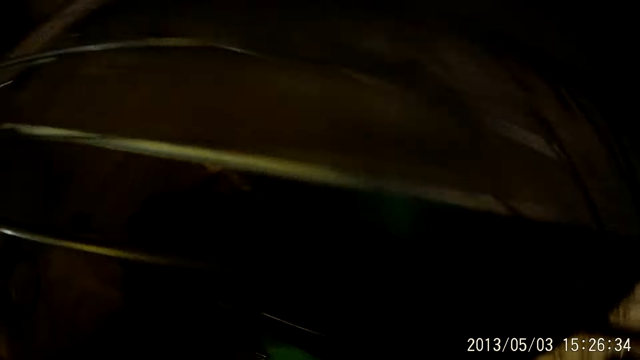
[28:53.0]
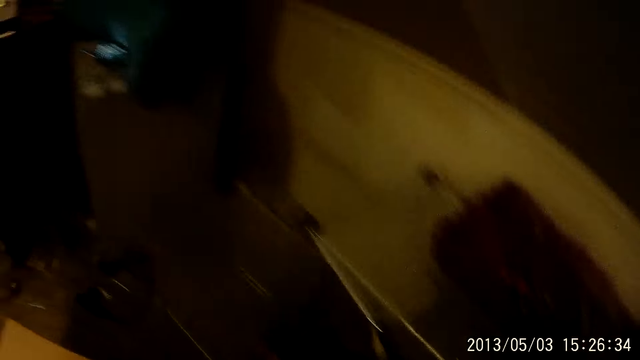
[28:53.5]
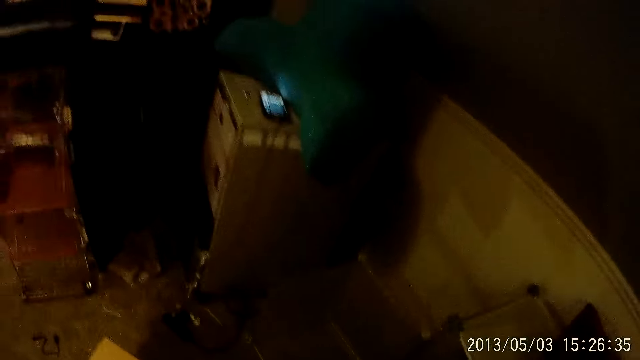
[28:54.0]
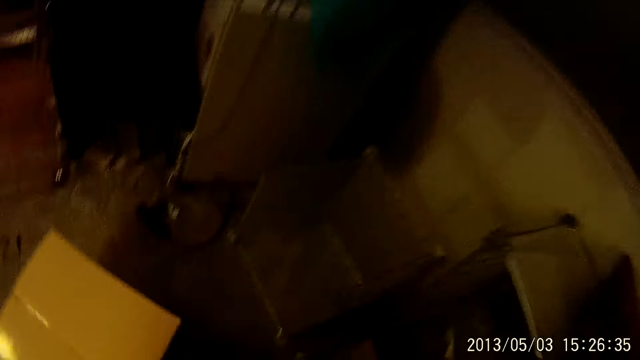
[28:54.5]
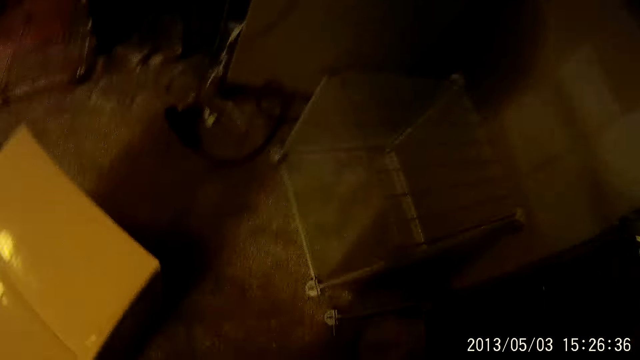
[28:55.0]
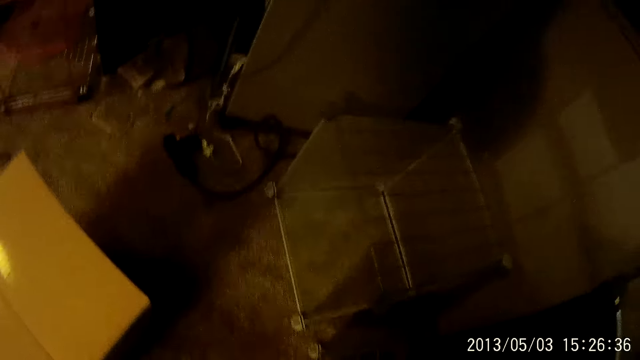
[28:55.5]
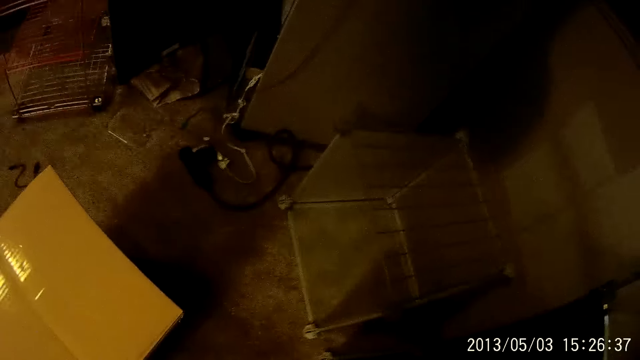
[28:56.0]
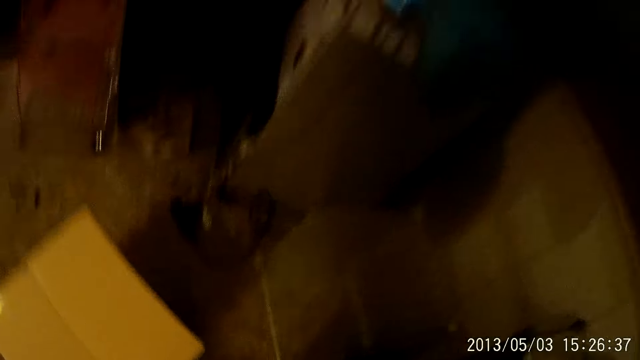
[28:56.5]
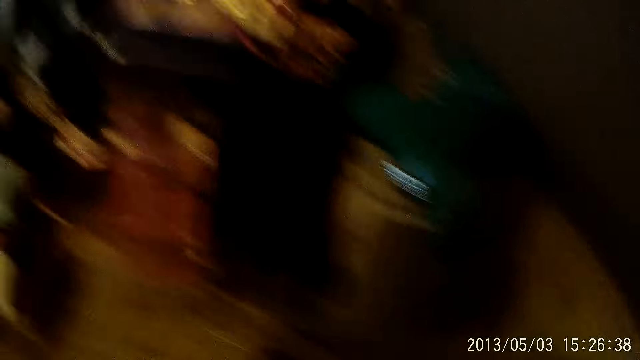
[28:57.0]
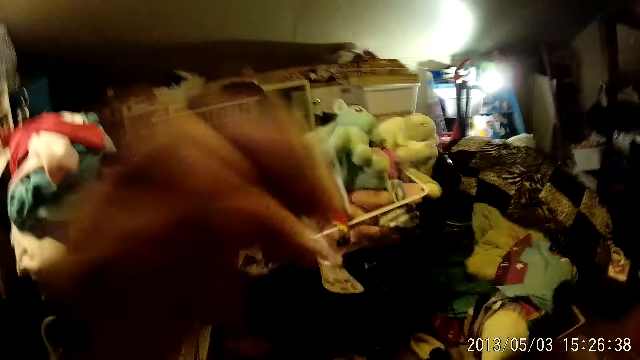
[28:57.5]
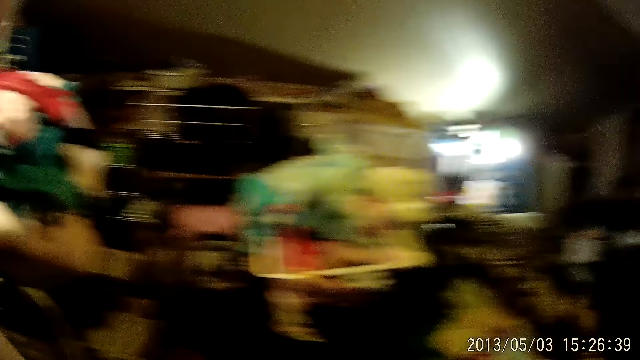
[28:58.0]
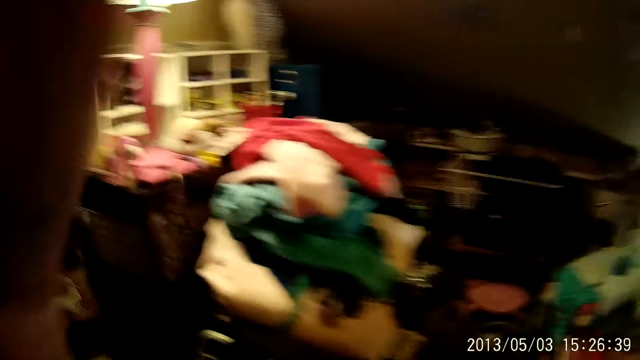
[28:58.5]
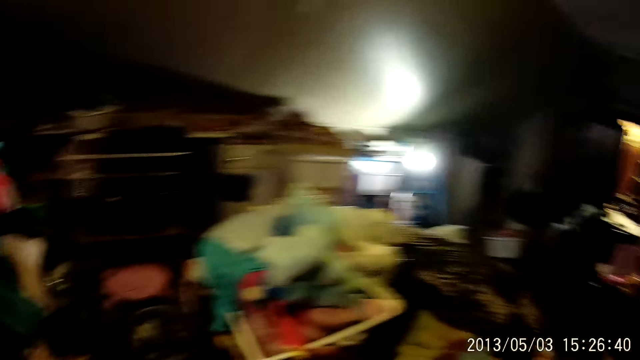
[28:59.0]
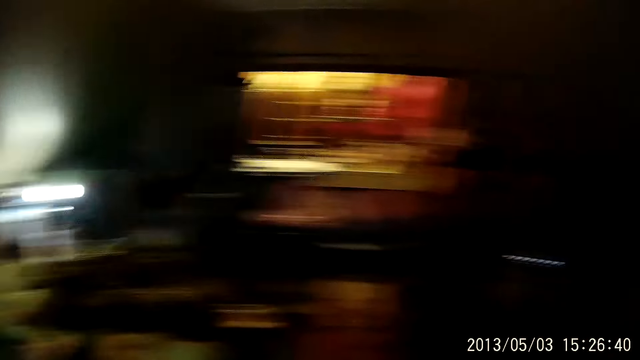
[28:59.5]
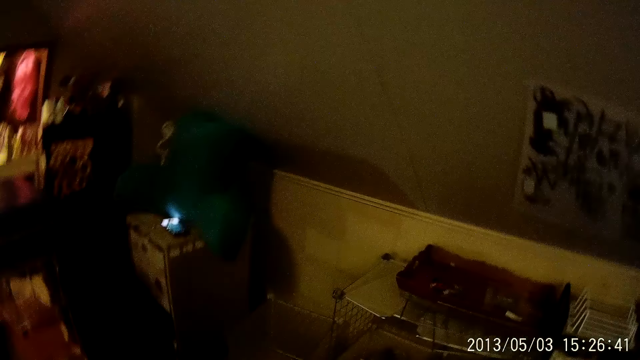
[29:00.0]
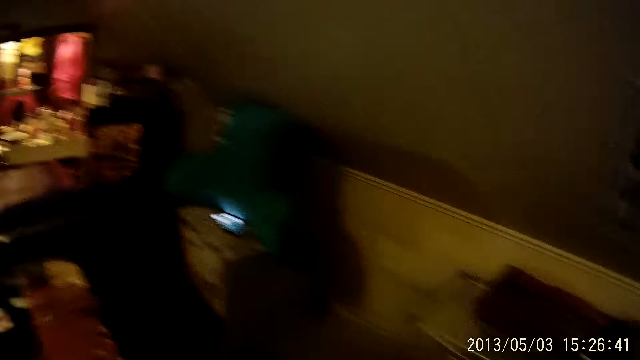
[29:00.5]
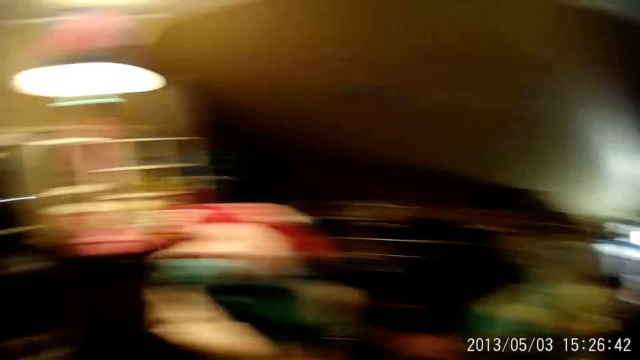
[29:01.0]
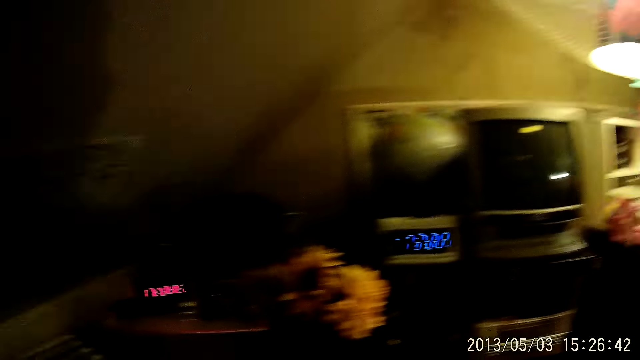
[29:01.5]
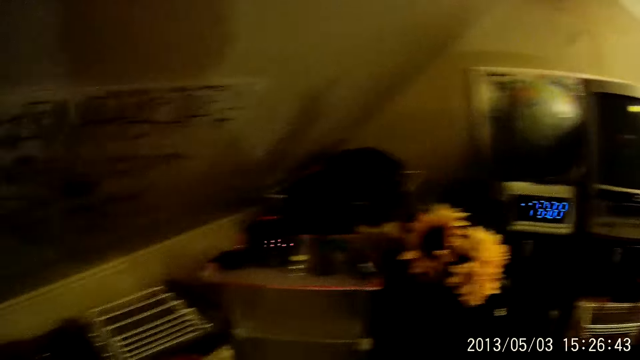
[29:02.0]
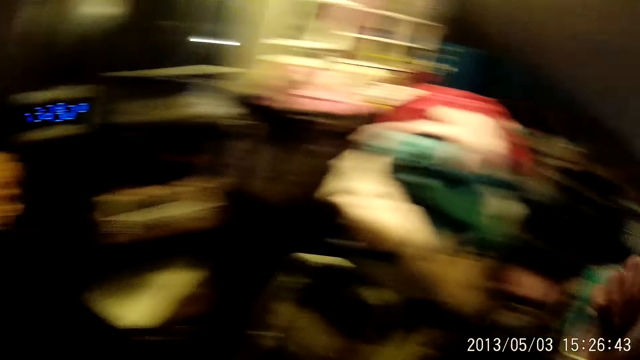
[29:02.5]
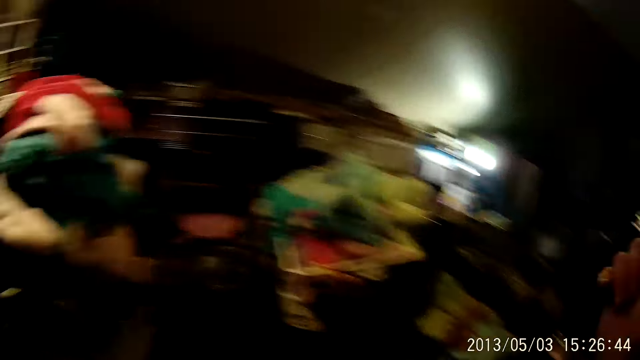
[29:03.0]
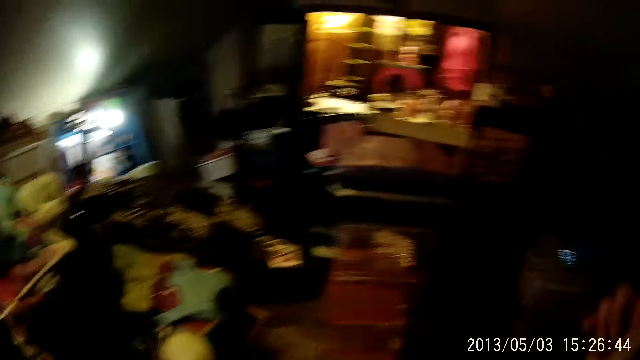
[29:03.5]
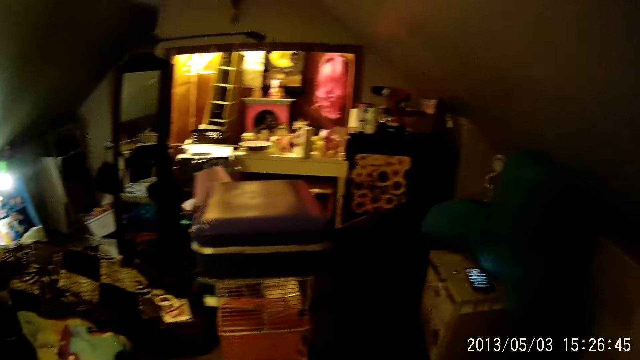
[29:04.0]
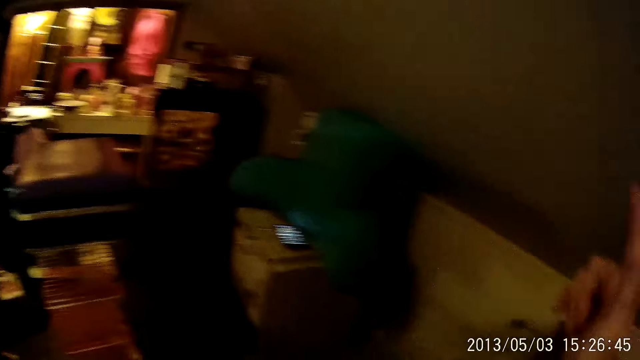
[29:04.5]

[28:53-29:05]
The camera wearer looks around. They do something. They look around.

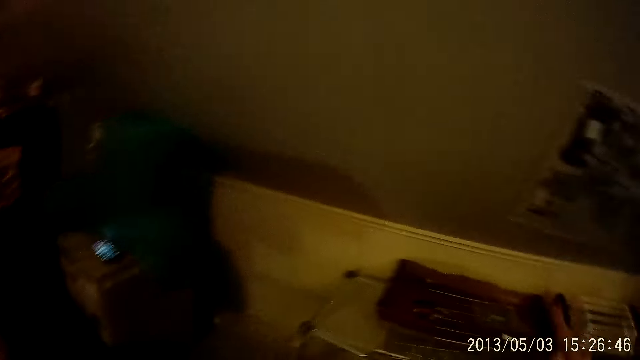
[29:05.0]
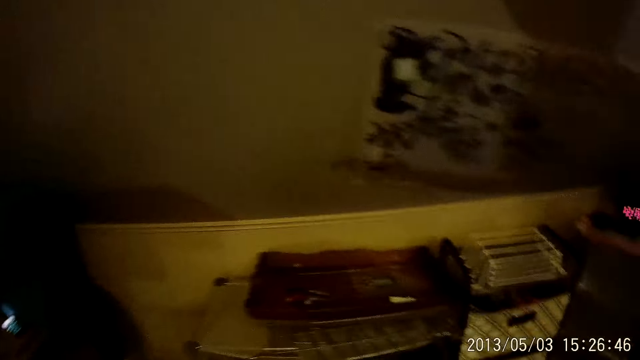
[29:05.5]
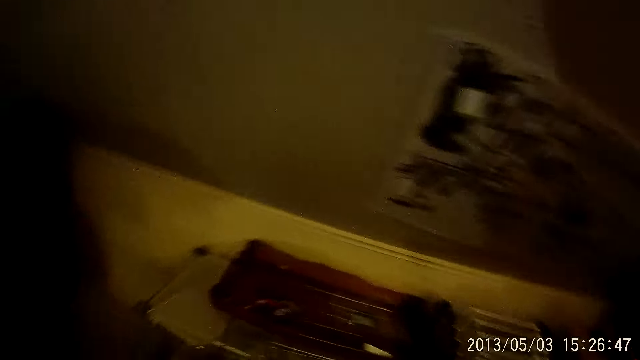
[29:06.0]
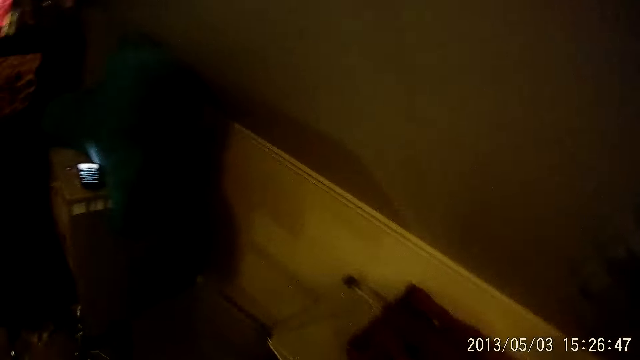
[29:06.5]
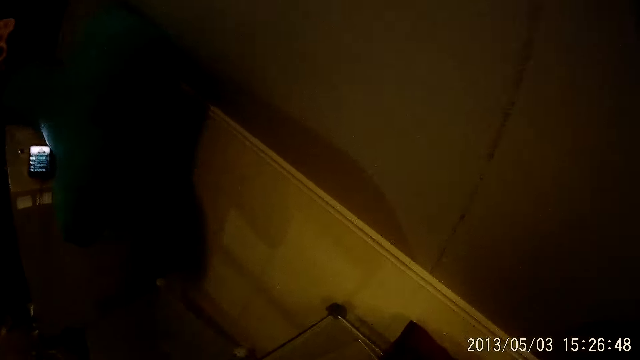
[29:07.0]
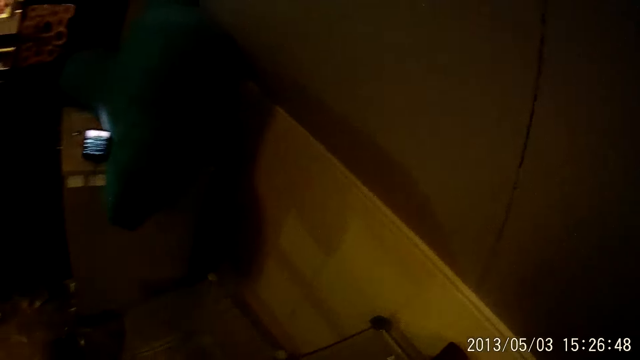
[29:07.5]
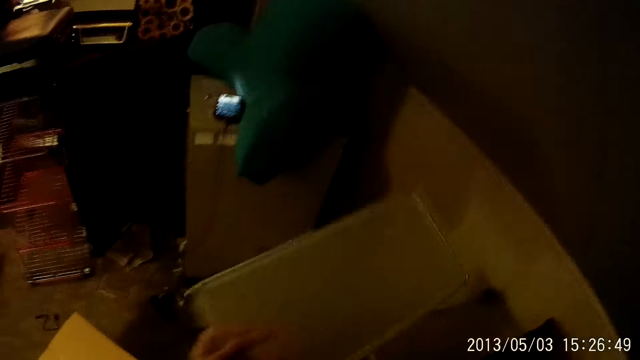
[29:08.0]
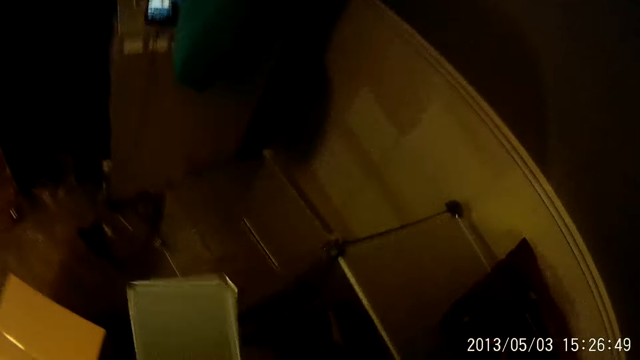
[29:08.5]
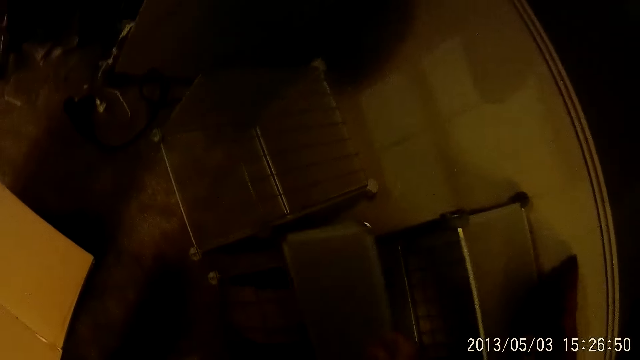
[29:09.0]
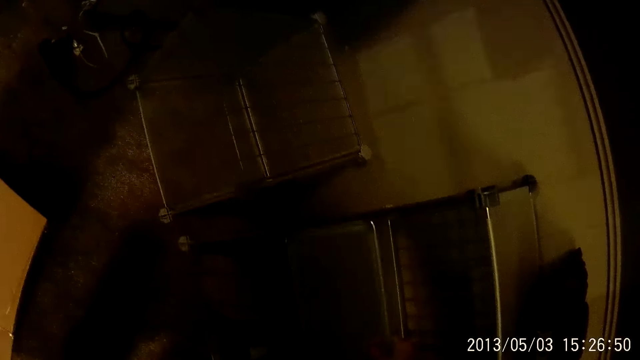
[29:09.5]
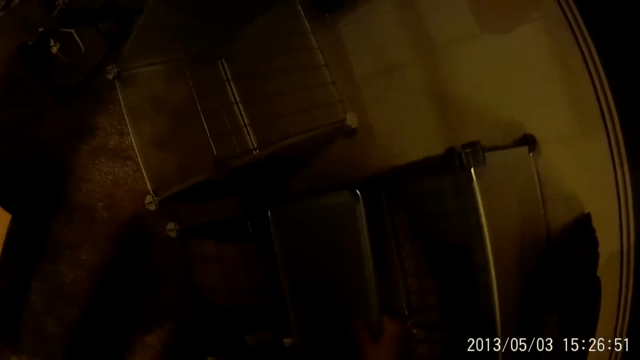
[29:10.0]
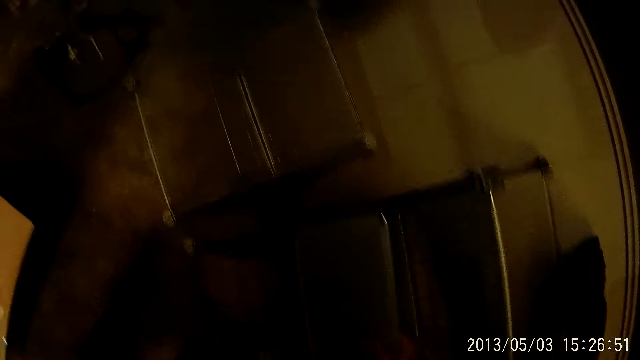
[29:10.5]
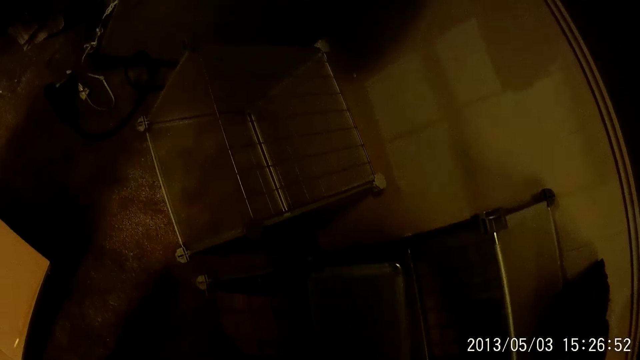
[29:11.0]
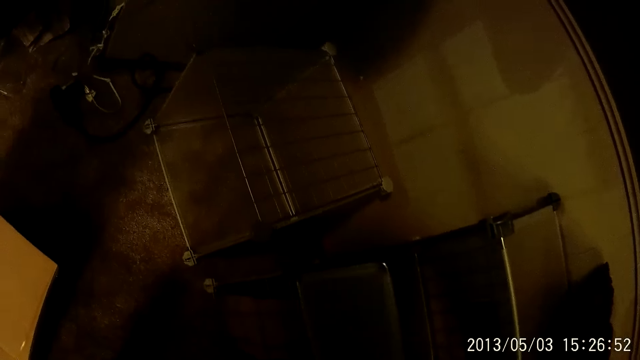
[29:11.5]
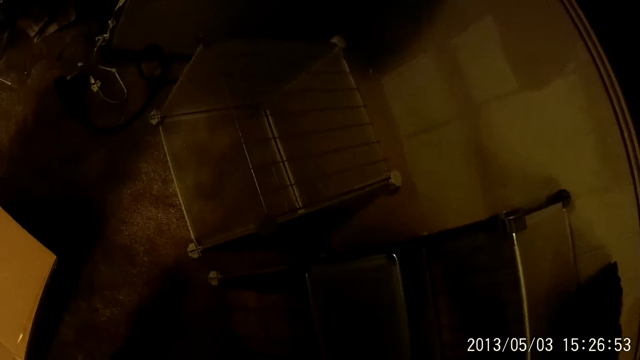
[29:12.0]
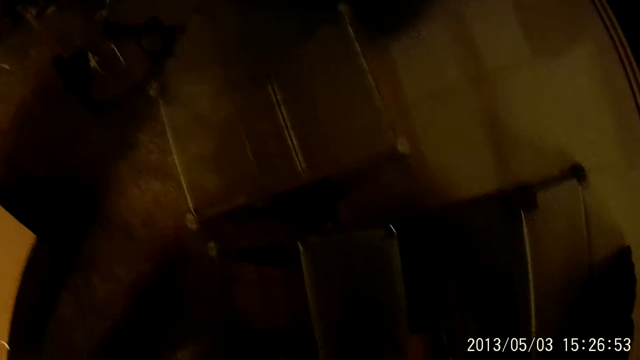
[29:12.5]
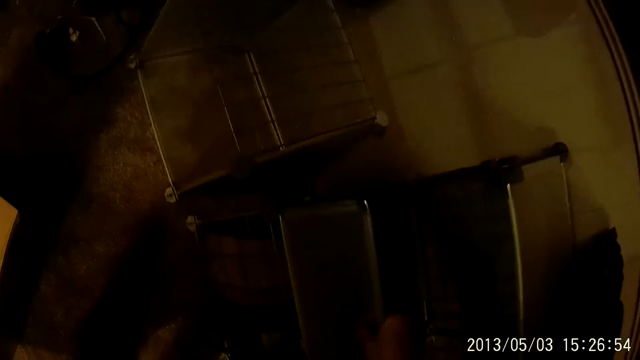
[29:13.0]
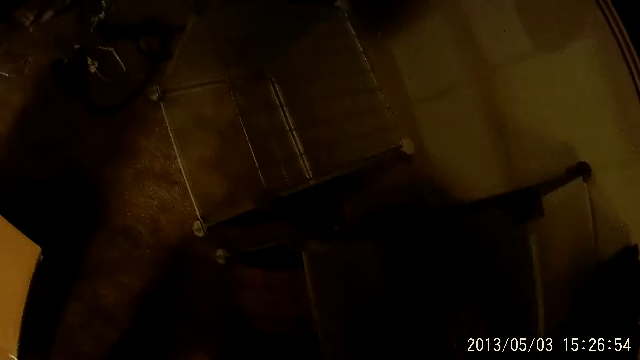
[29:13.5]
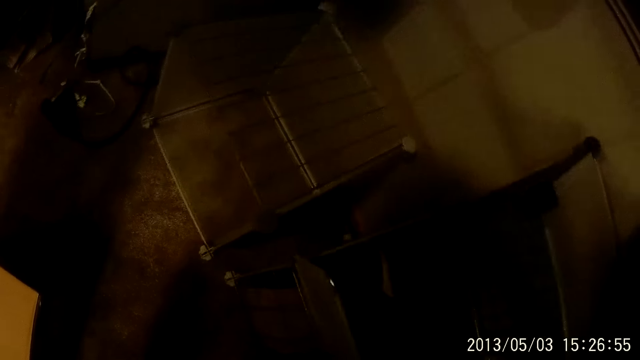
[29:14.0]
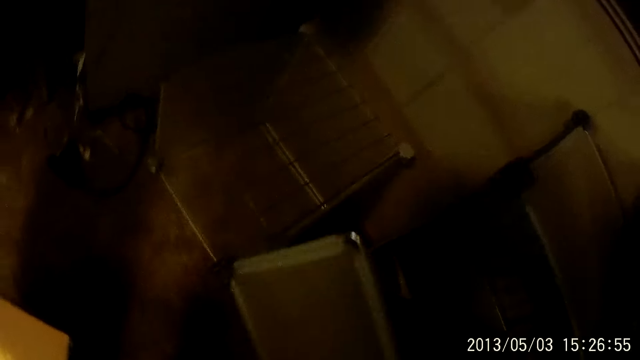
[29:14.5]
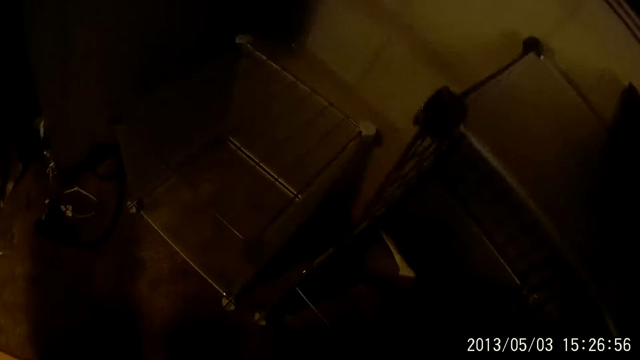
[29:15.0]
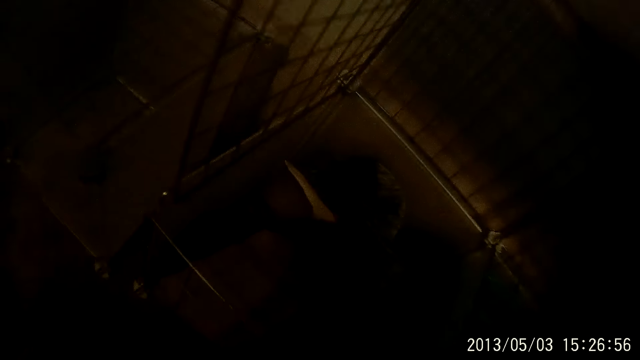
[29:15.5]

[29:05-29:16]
The camera wearer picks up plastic from a metal rack with her left hand. She fixes the plastic to the metal rack with her right hand. She does something.
